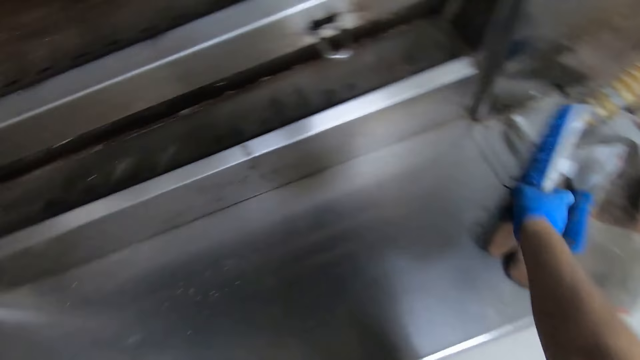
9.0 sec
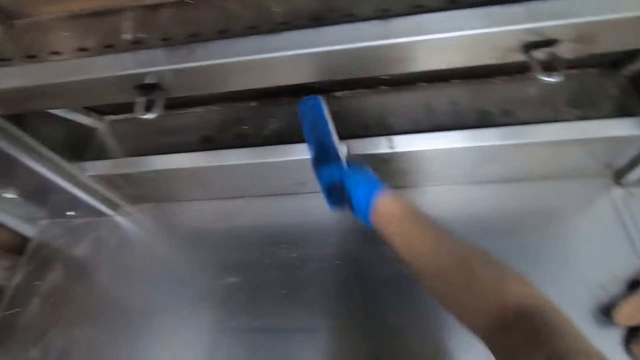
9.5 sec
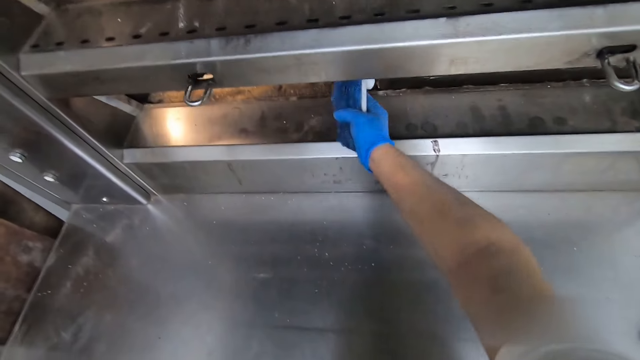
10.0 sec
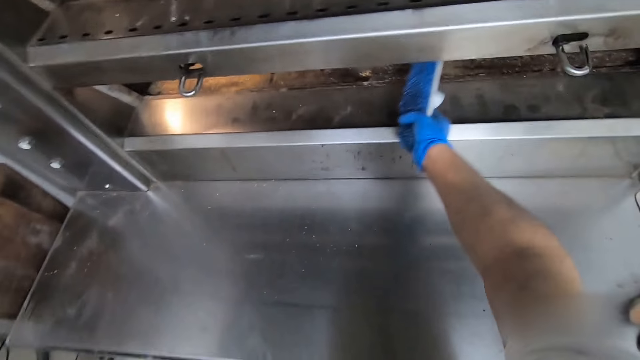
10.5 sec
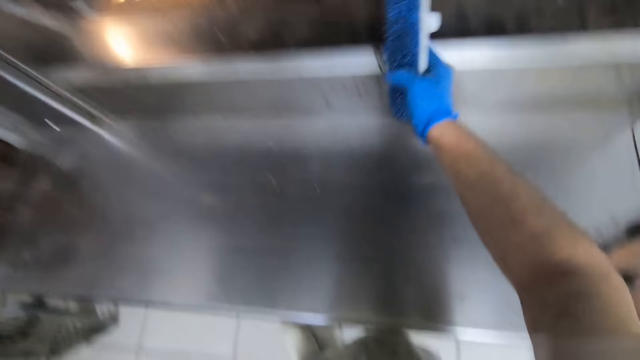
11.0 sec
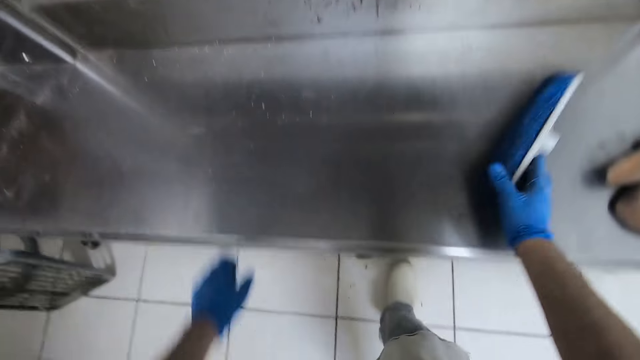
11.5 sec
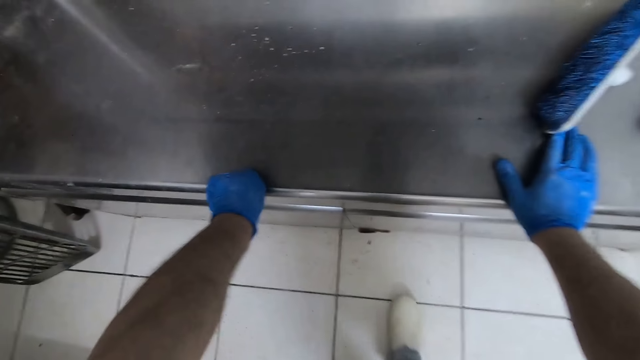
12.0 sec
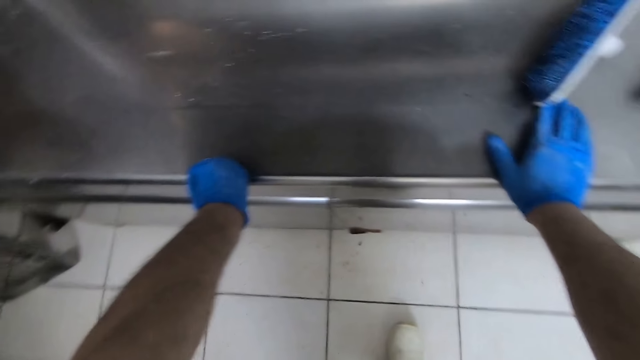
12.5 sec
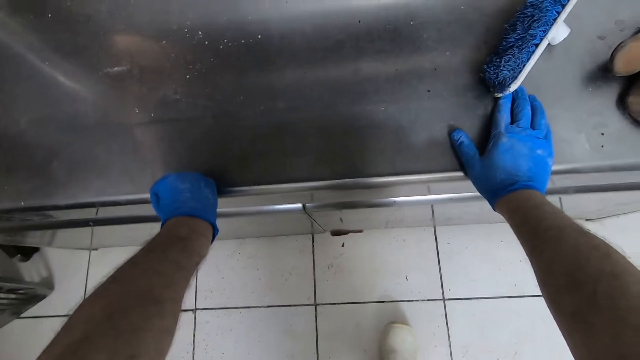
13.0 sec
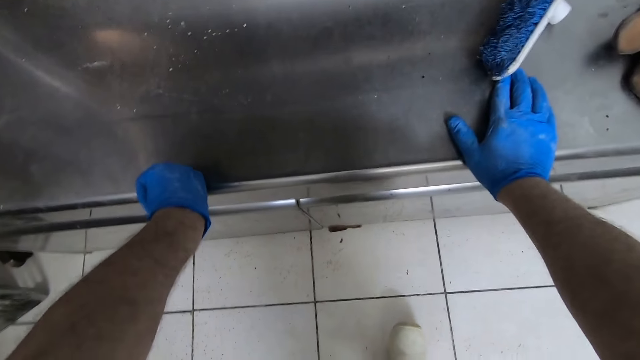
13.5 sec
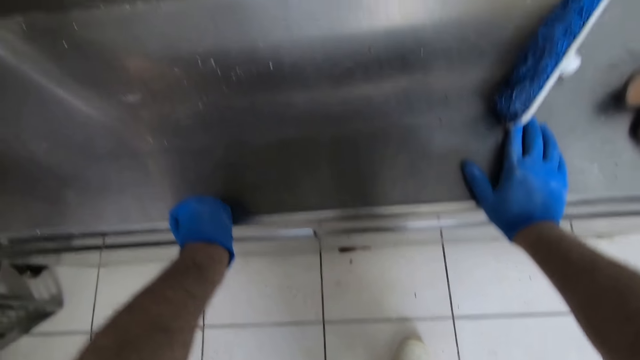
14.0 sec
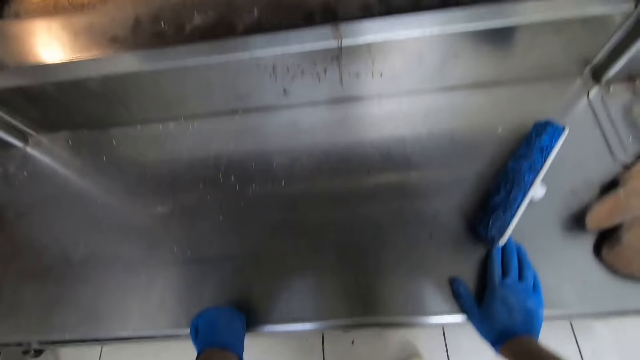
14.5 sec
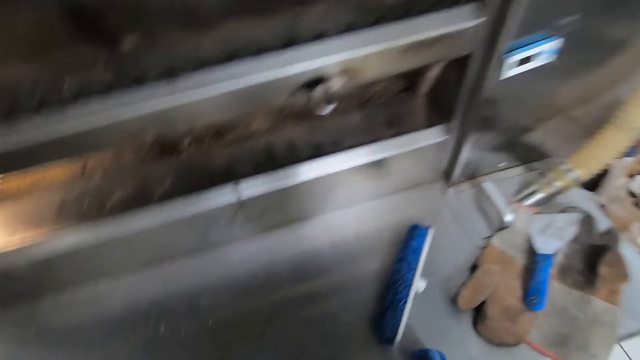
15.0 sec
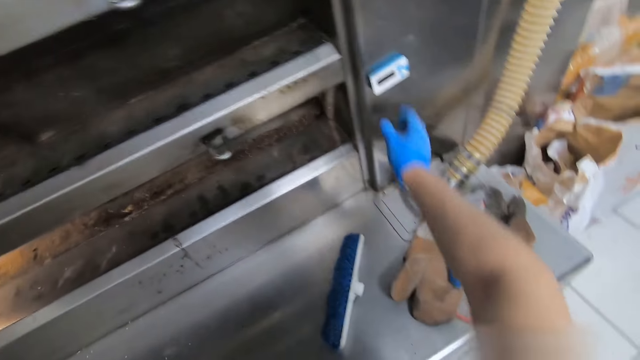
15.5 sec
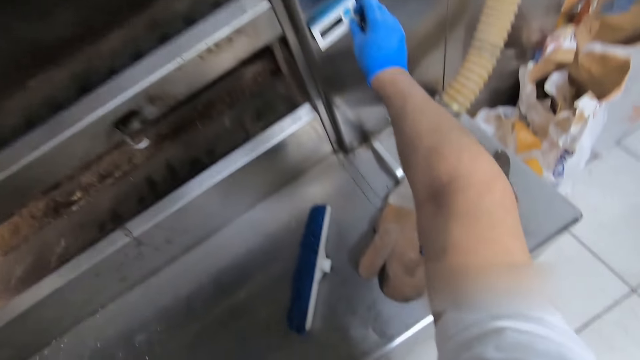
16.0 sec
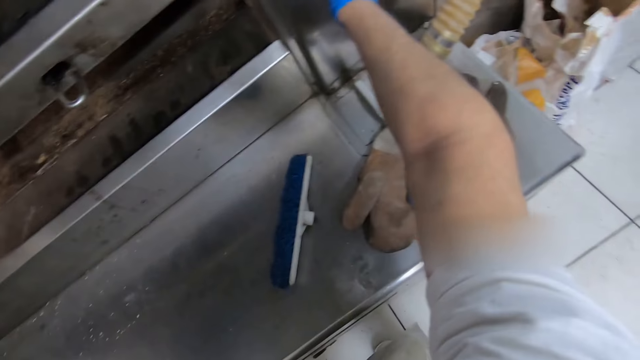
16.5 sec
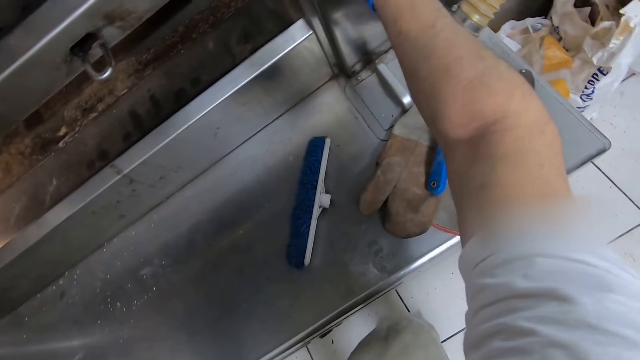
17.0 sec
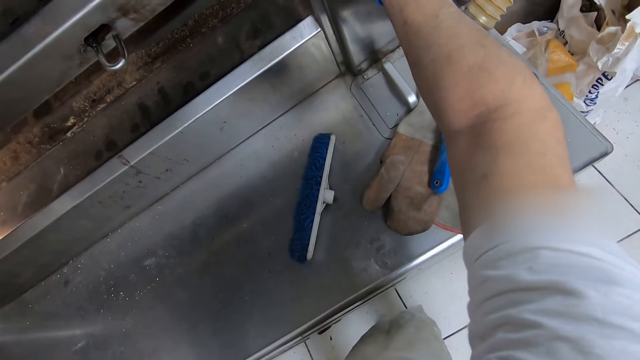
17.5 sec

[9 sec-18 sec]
The camera wearer picks up a brush with his right hand from the oven. He inserts the brush in his hand in the oven. He pushes something with the brush. He drops the brush in his right hand on the oven. He holds the counter with hands. He switches on the oven.

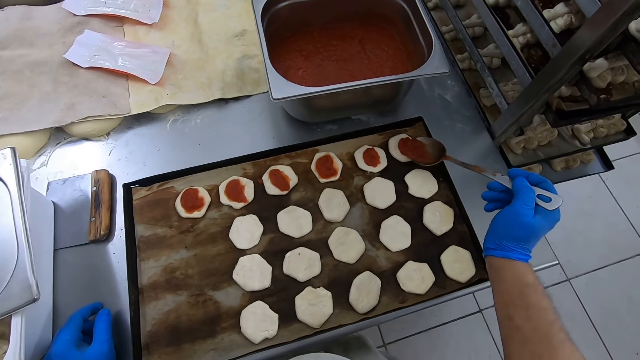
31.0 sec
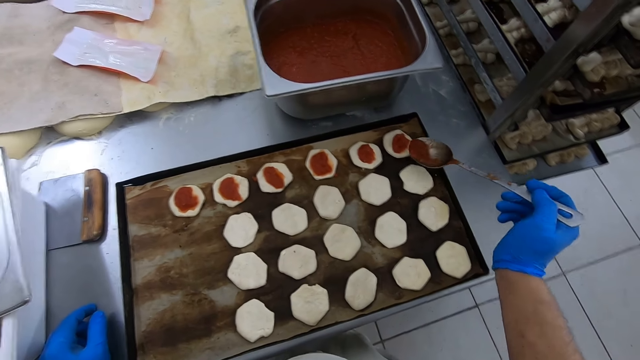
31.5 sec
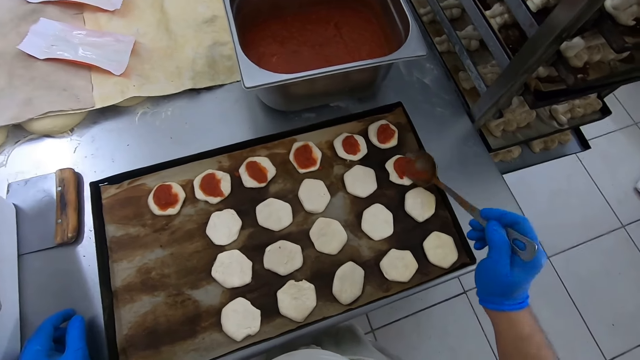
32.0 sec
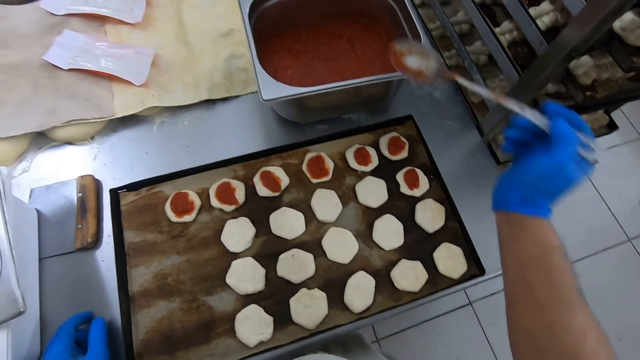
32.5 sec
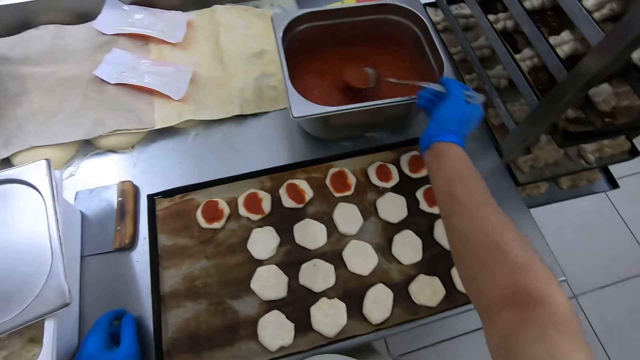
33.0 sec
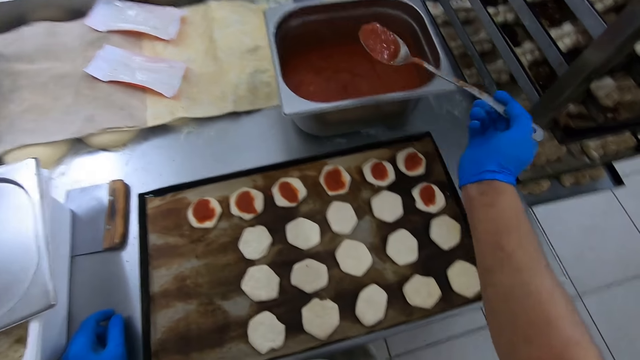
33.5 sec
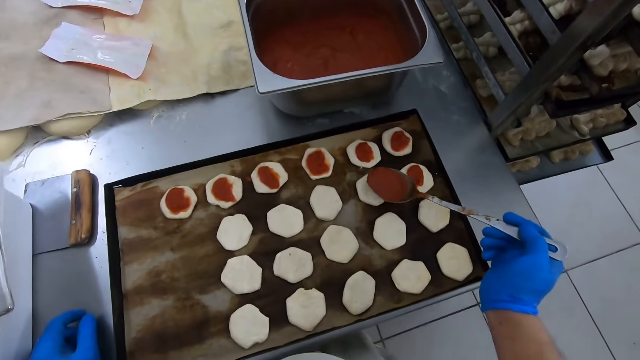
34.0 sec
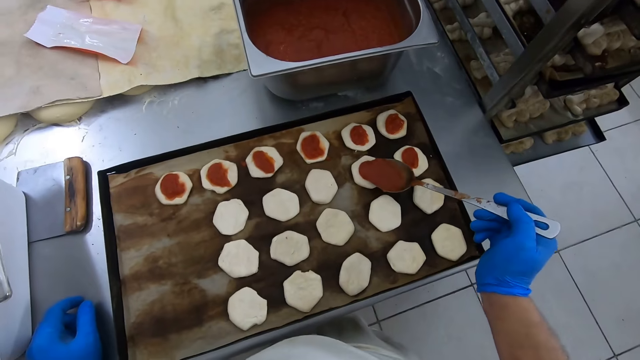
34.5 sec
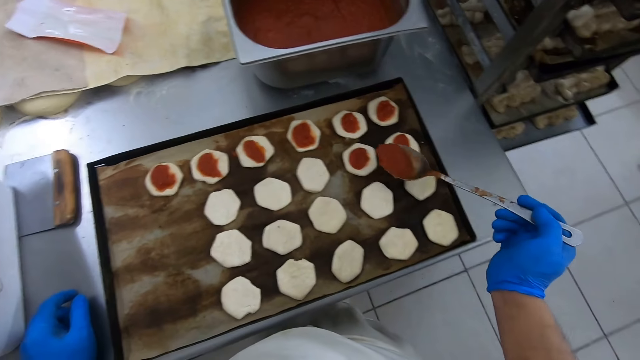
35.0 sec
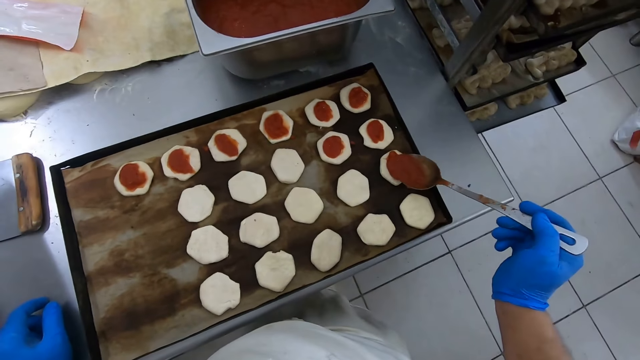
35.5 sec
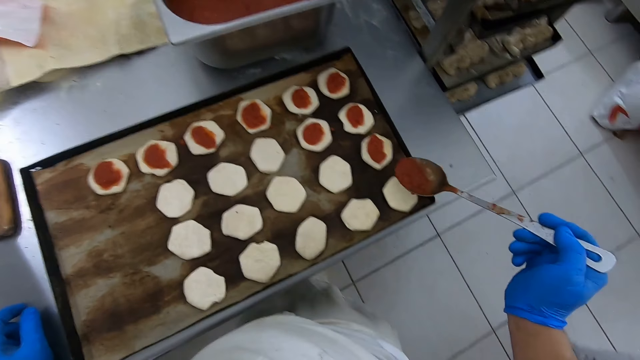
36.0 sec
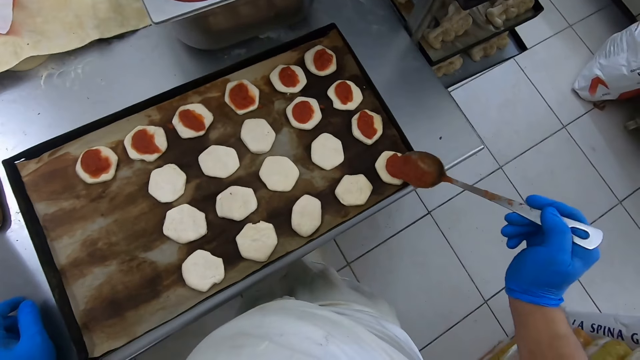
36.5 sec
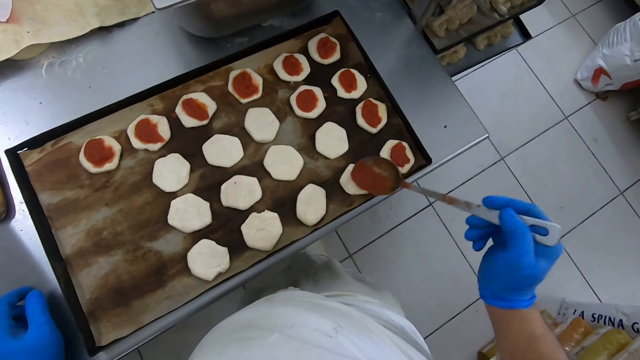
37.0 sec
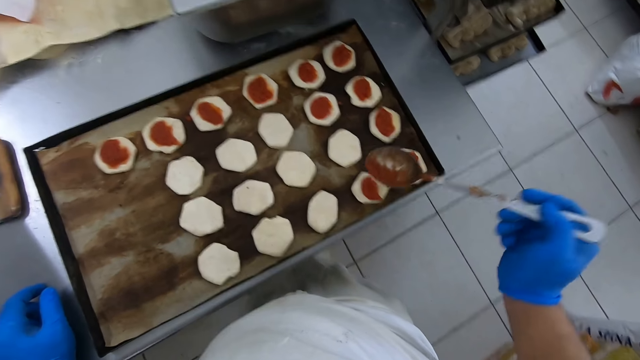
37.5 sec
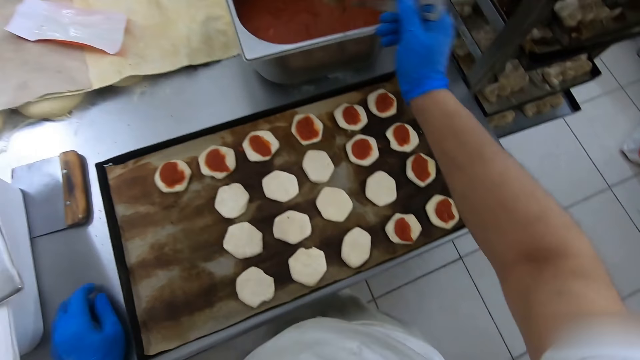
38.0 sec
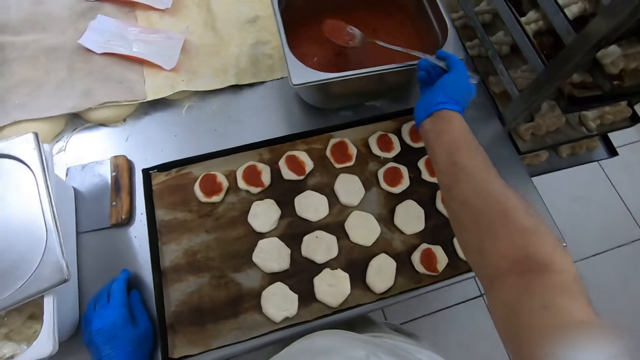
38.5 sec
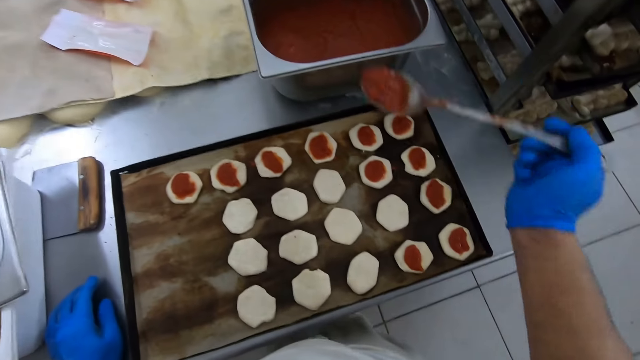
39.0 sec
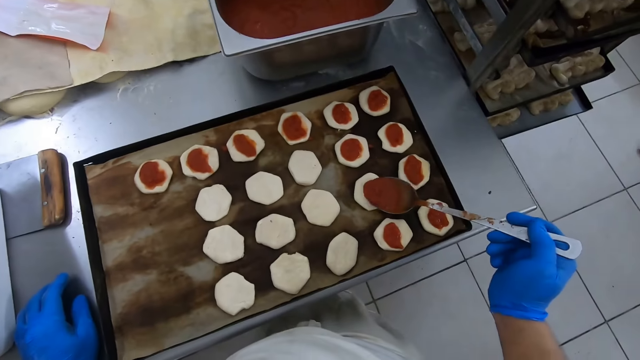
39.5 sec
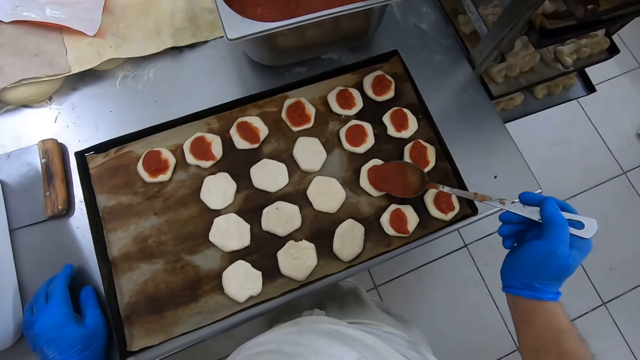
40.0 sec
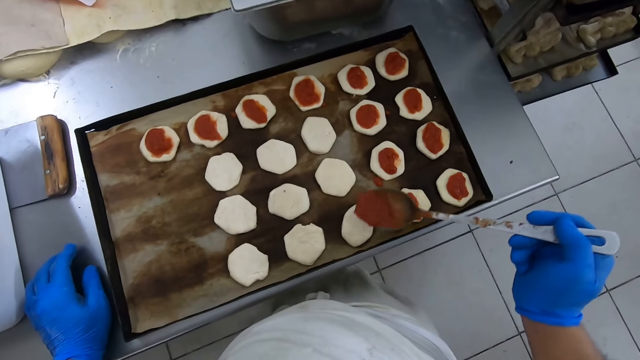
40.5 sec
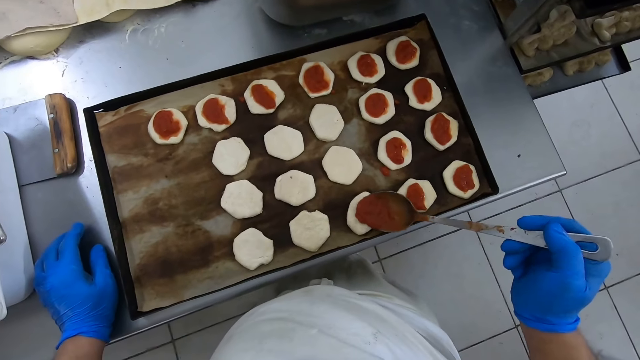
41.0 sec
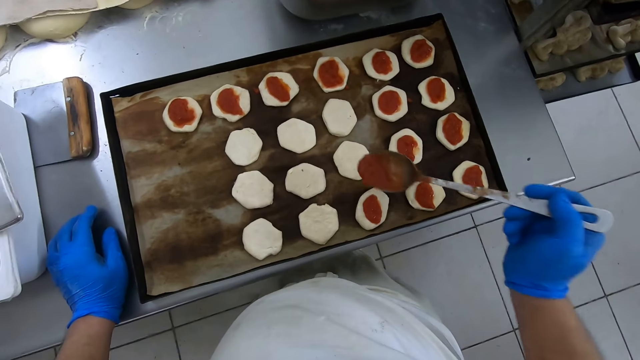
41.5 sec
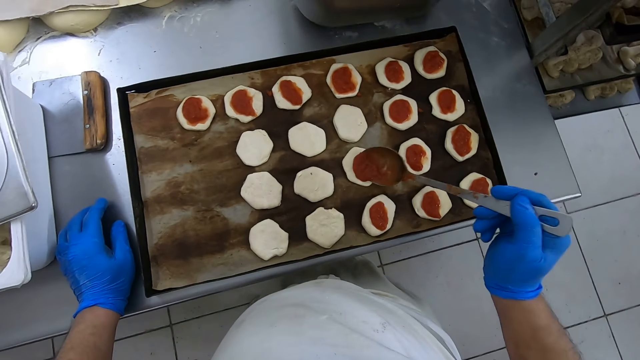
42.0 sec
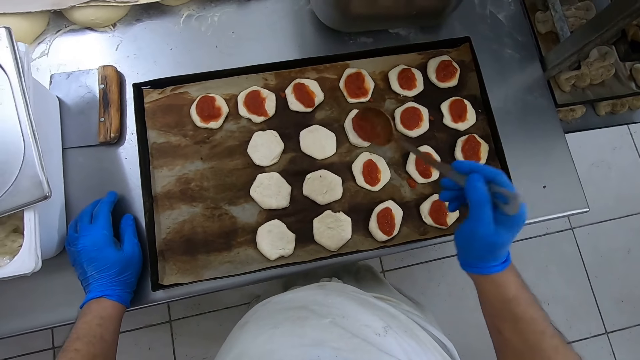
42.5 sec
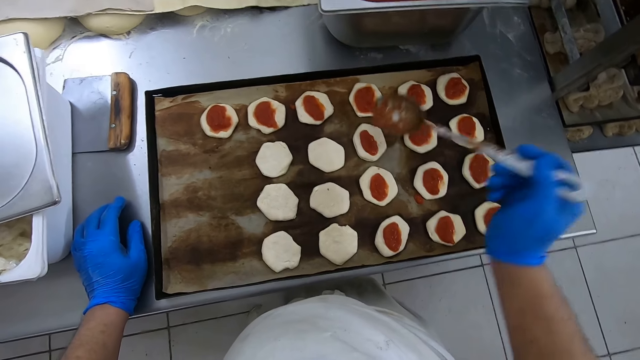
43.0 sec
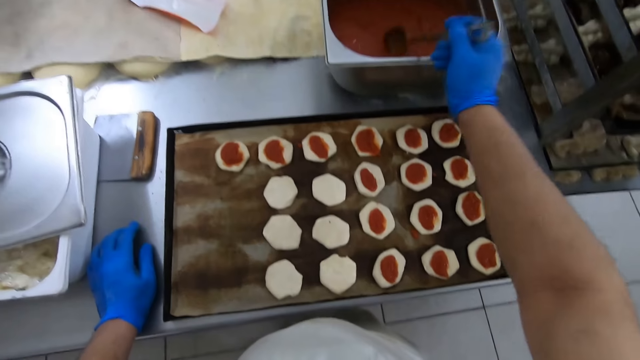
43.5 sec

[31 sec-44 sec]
The camera wearer scoops sauce from a pan on the table with a spoon in his right hand. He puts the sauce on the dough on the tray. He scoops the sauce from the pan on the table with the spoon in his right hand. He puts the sauce on the dough on the tray.
